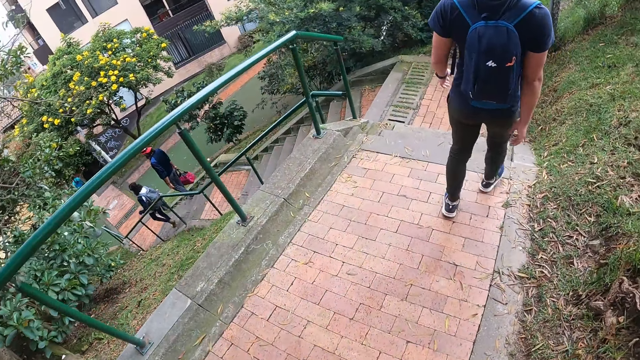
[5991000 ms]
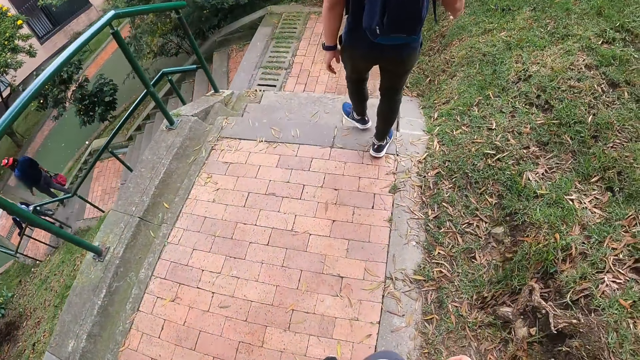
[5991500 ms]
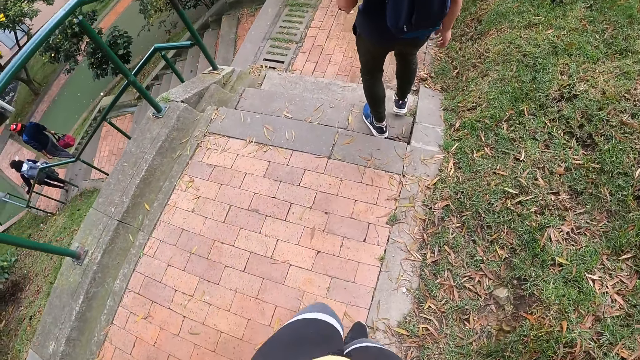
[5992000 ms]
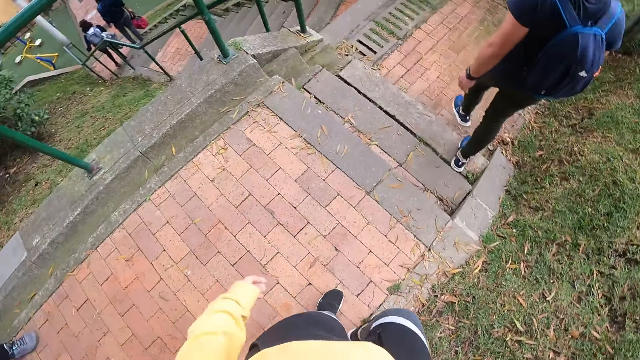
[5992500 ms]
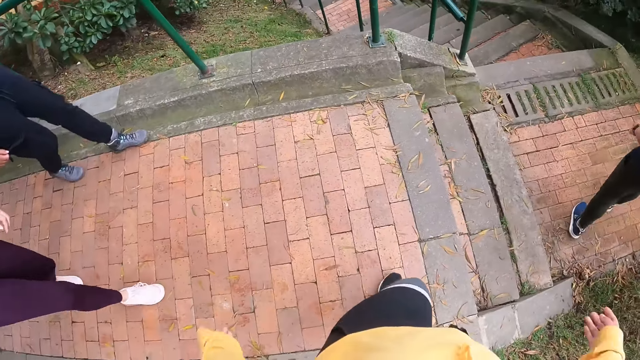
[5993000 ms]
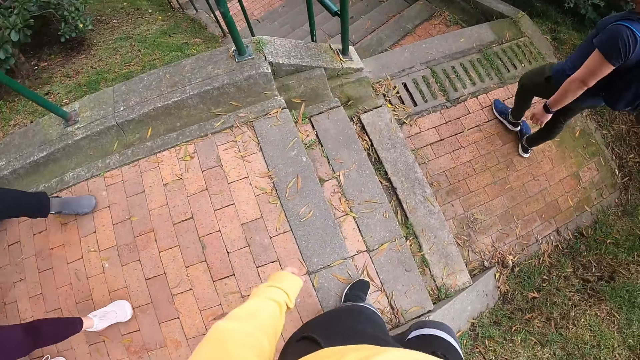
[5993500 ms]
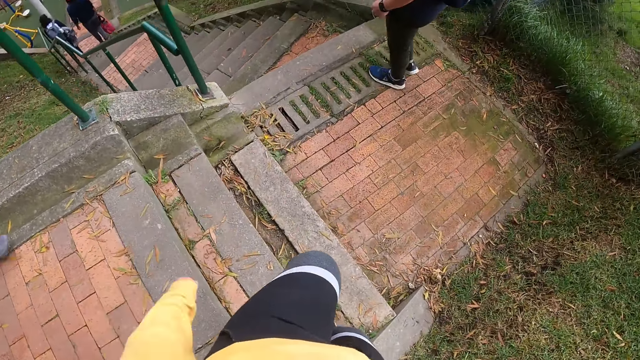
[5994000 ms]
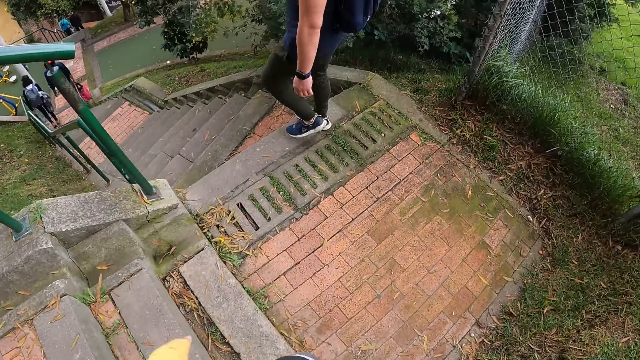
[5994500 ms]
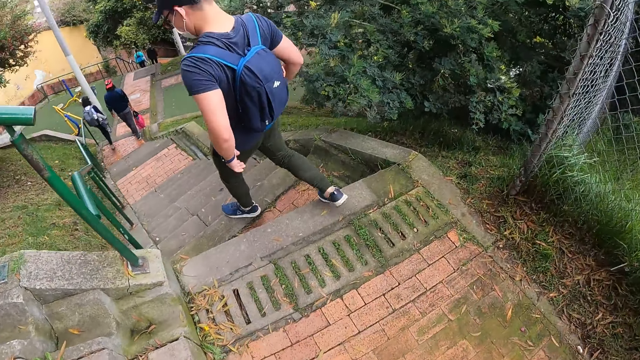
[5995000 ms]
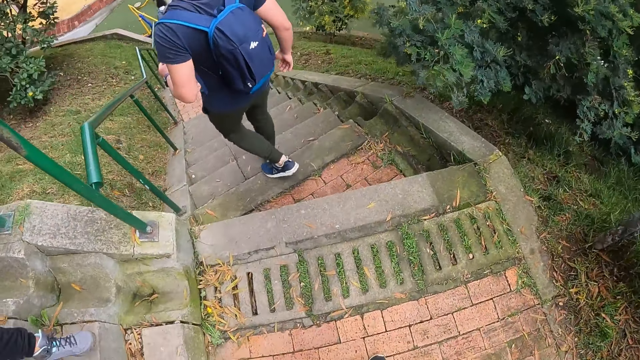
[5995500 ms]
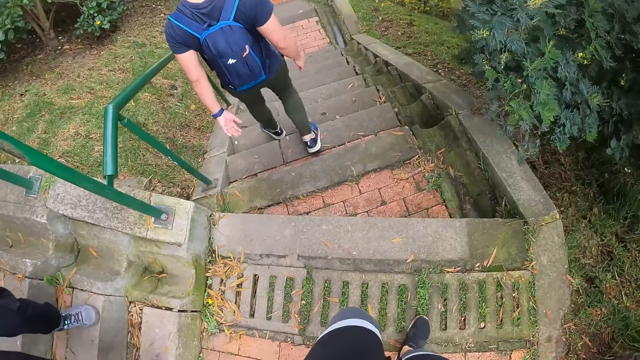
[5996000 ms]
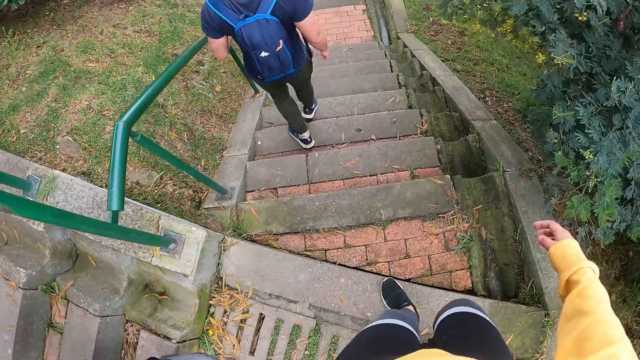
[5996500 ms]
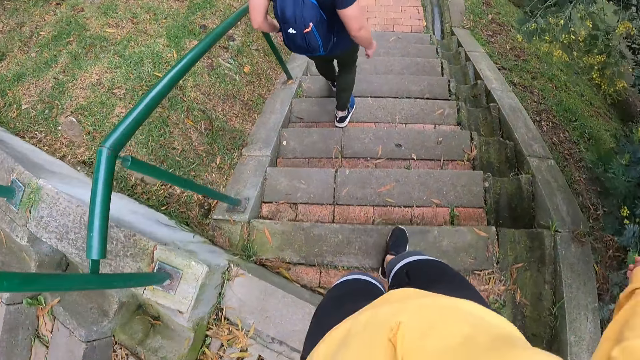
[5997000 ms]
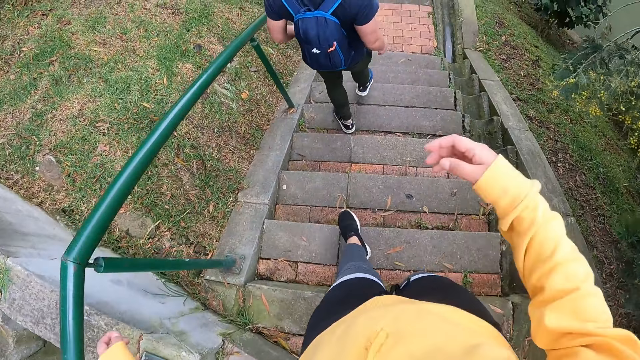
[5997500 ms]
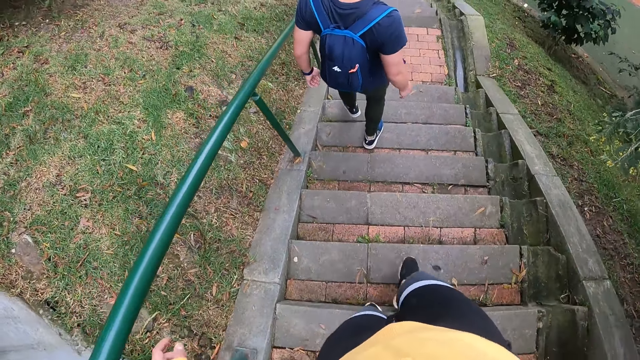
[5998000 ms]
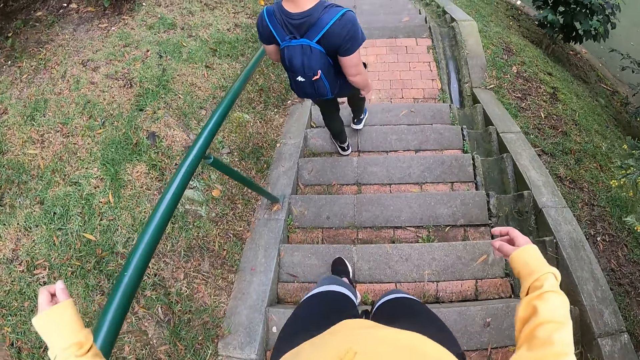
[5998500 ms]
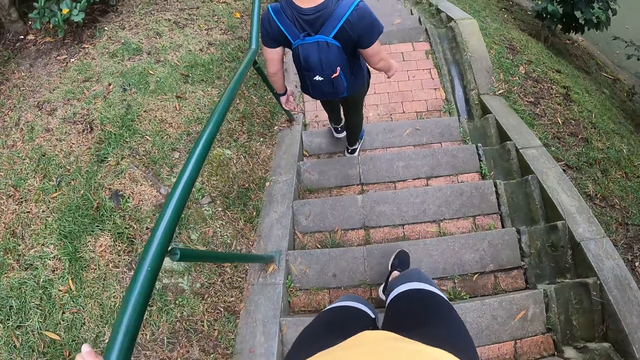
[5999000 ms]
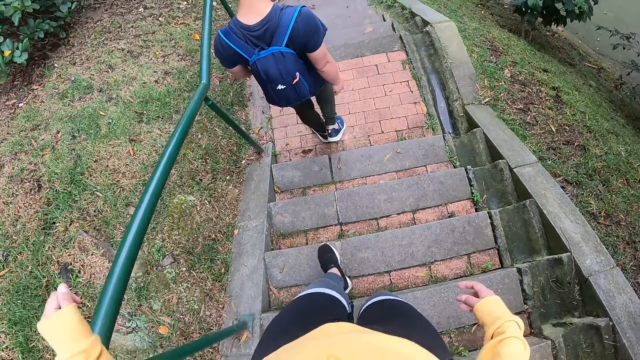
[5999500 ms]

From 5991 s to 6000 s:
The man walks down a staircase. The camera wearer walks down the staircase. The man walks down the staircase. The camera wearer walks down the staircase.

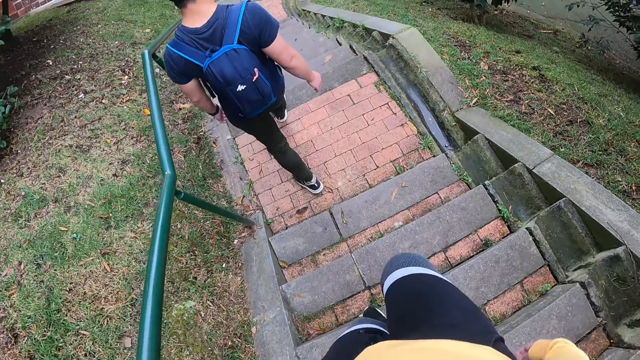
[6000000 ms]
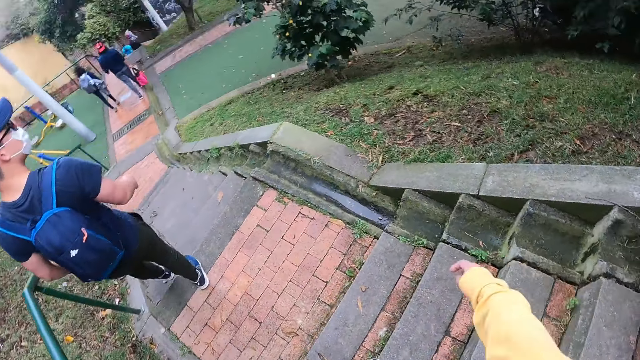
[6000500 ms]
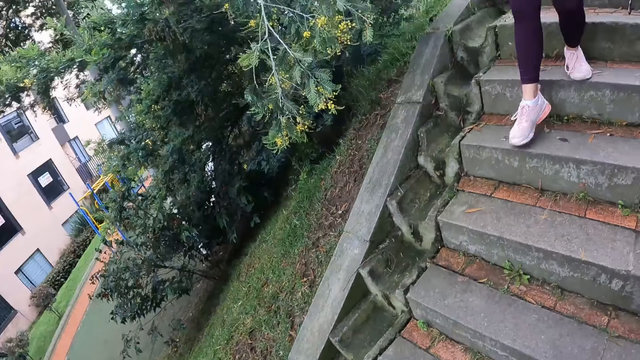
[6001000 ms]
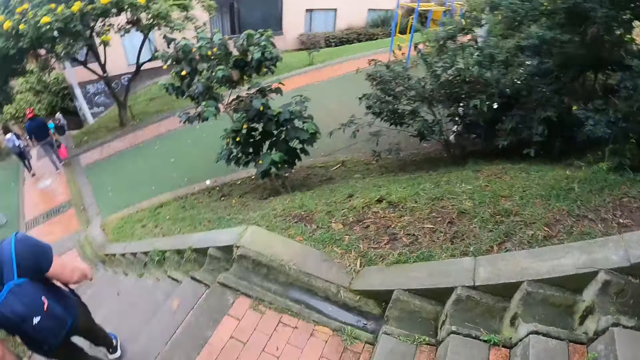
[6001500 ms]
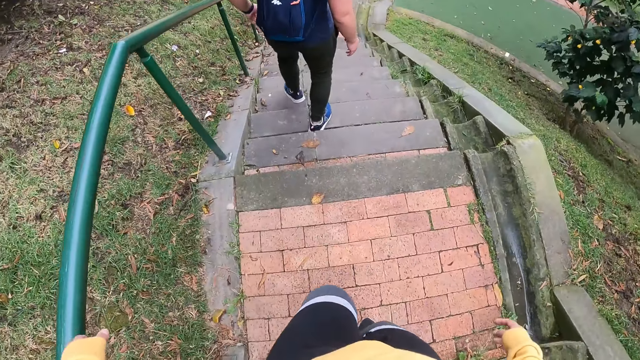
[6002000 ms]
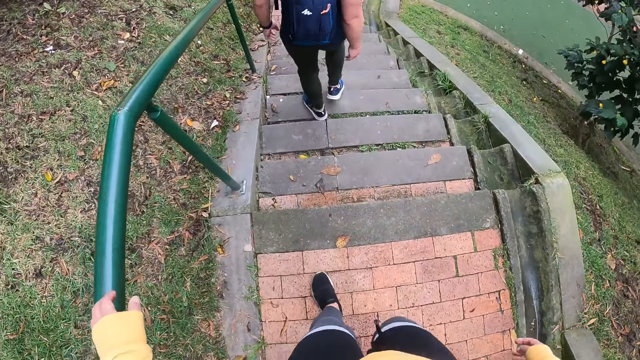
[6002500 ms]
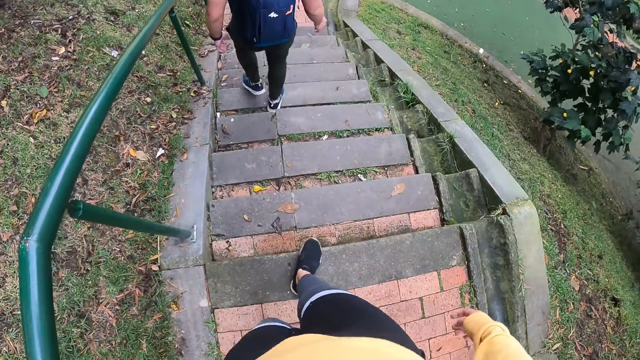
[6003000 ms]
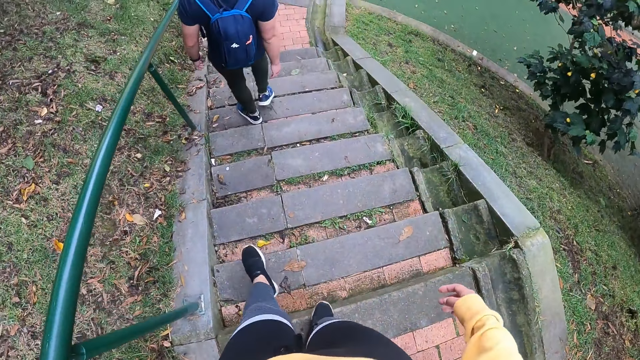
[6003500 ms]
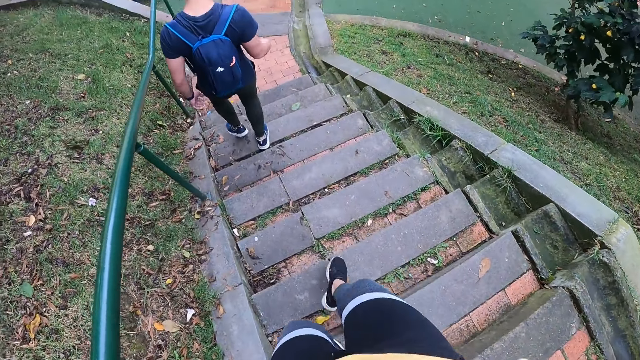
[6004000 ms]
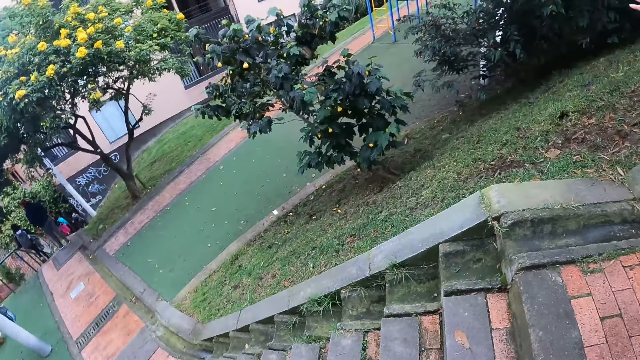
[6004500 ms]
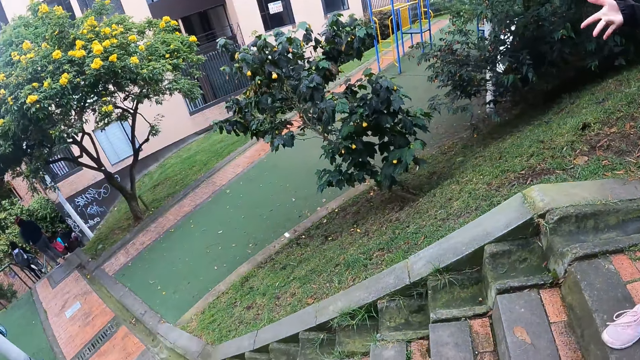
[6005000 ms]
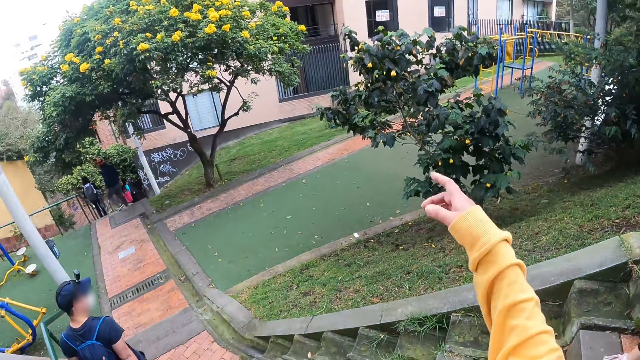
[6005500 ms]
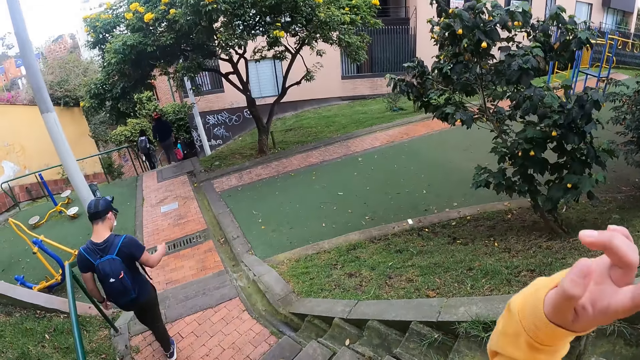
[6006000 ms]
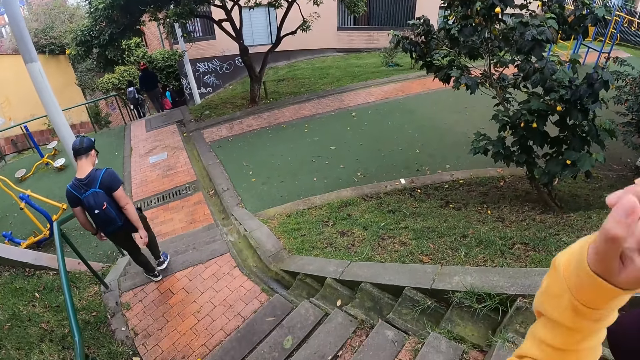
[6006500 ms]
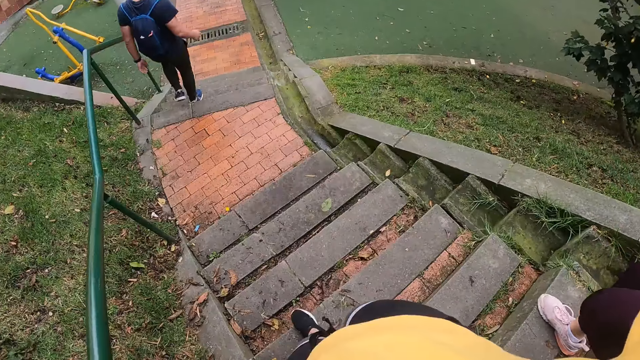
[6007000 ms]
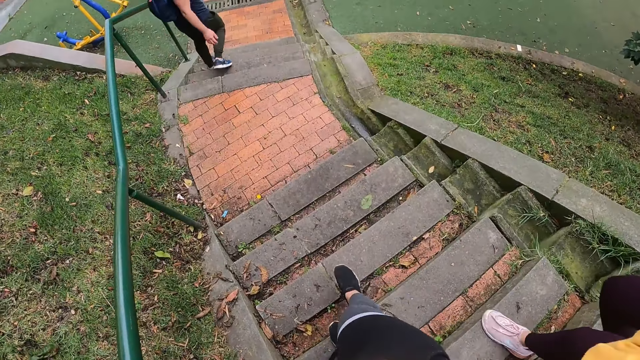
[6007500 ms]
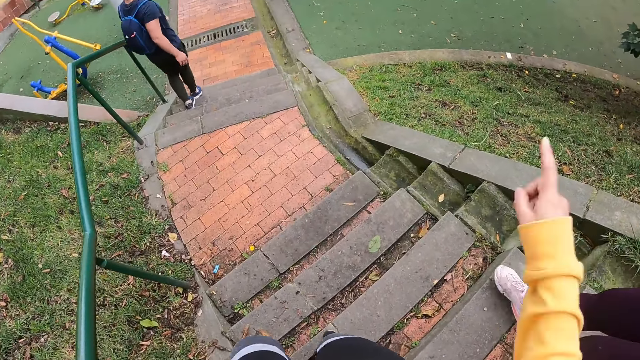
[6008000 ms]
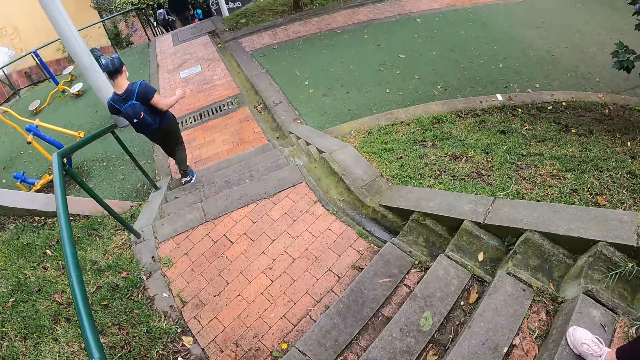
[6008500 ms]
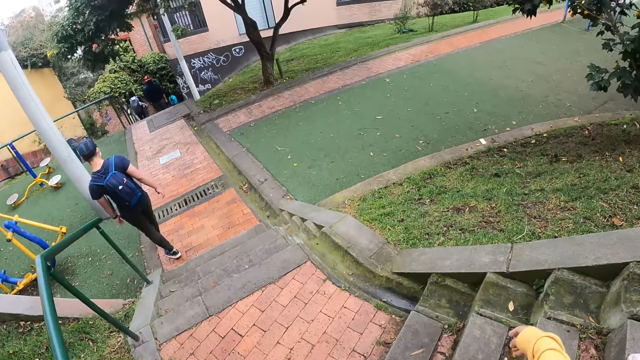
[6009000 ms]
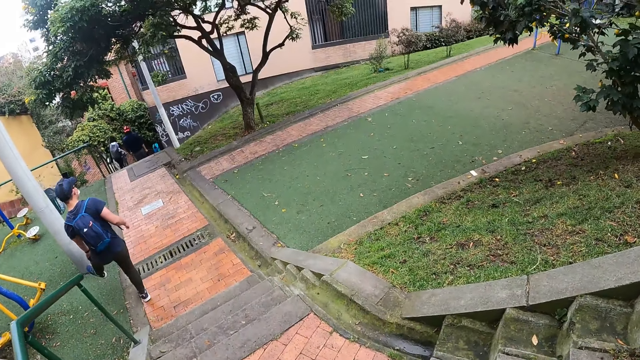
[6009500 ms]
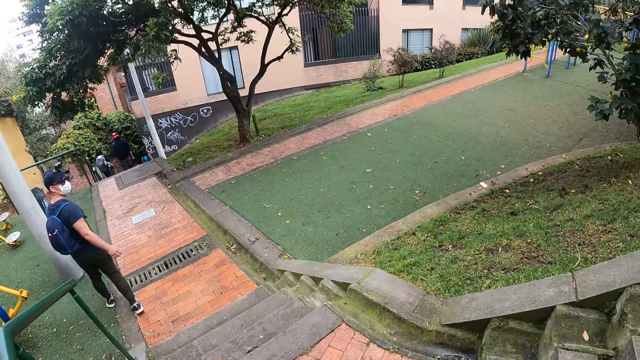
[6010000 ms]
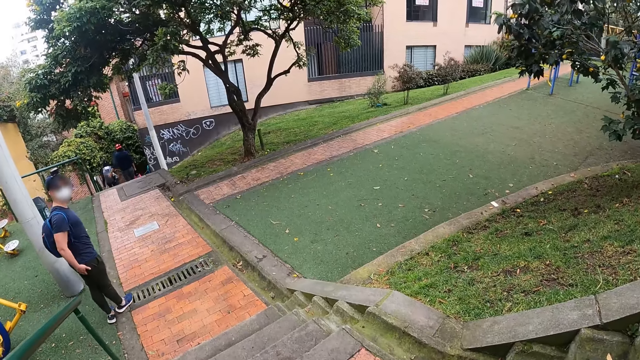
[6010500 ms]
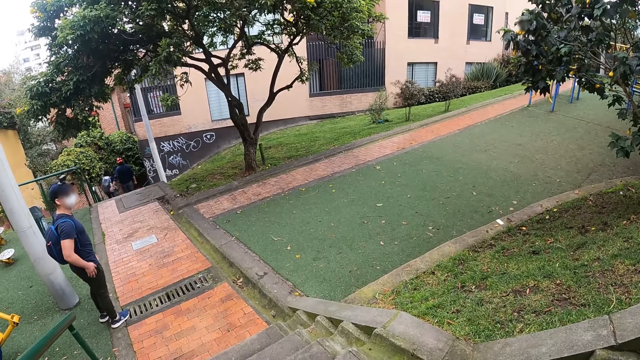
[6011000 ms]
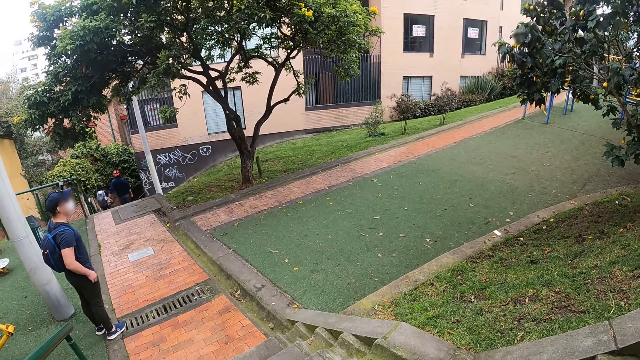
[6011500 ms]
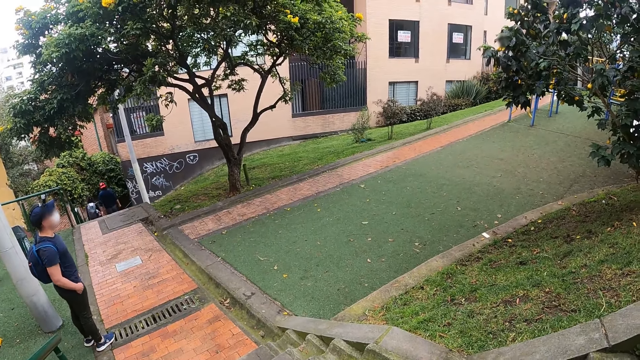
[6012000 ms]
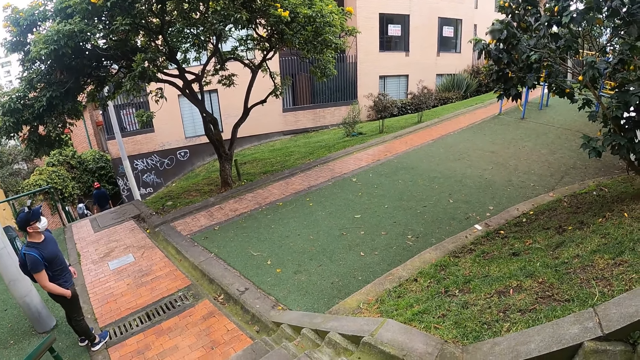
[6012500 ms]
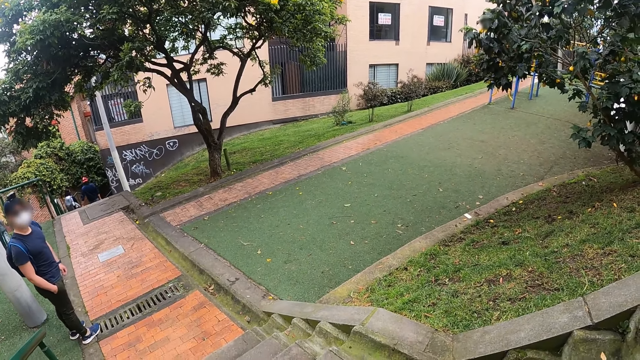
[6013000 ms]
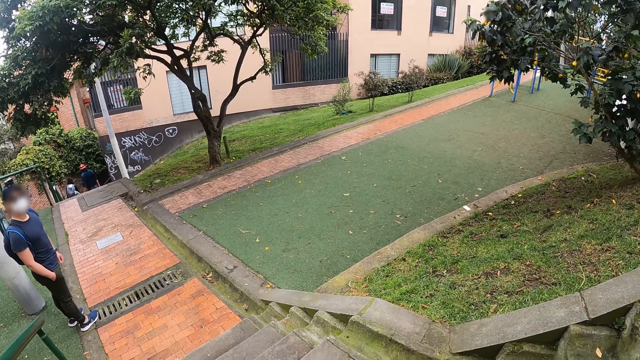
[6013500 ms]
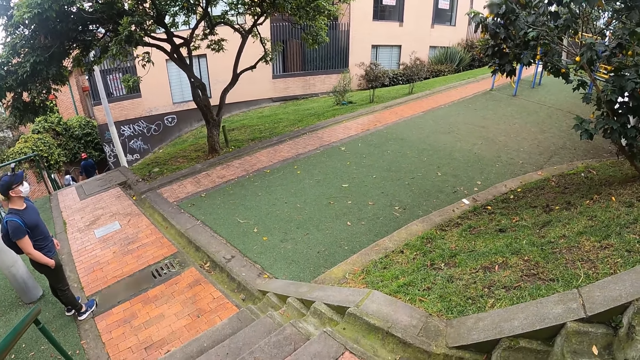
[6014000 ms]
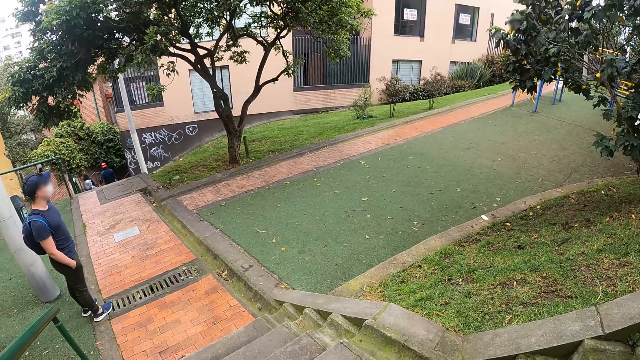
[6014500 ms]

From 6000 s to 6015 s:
The man walks down a staircase. The camera wearer turns their head. The woman walks down the staircase. The camera wearer walks down the staircase. They raise their right hand. The man walks down the staircase. The camera wearer drops their right hand. The man touches his left leg with his left hand. The camera wearer looks around. The man puts his right hand in the pocket of his trouser.
